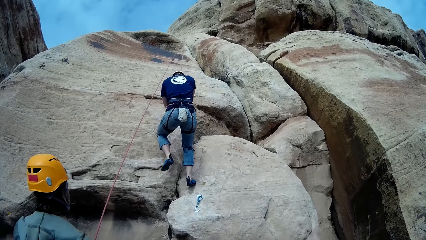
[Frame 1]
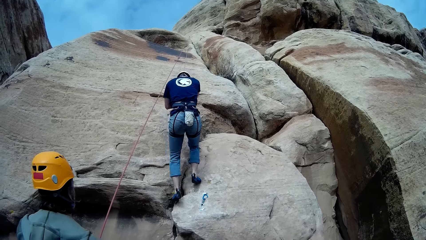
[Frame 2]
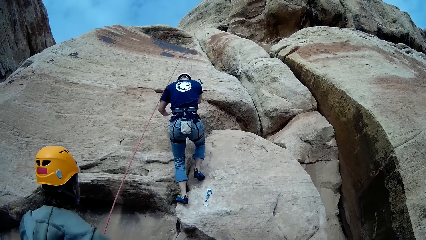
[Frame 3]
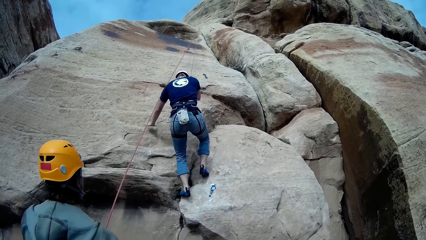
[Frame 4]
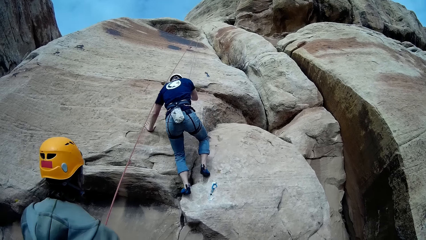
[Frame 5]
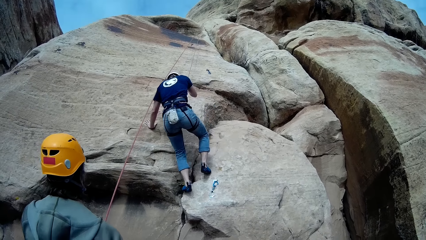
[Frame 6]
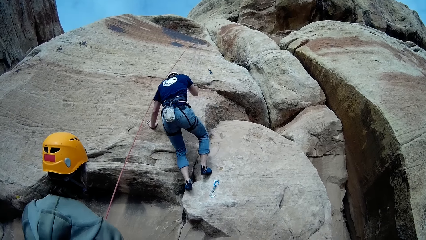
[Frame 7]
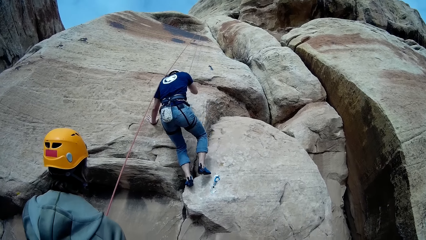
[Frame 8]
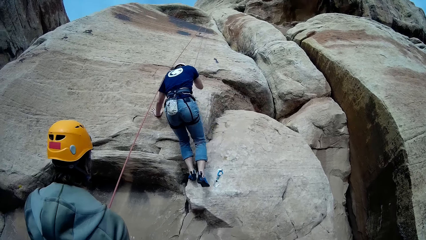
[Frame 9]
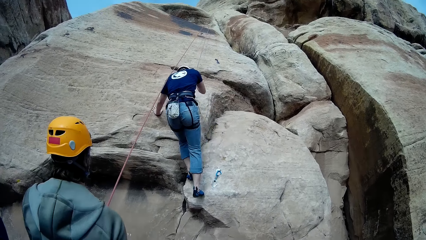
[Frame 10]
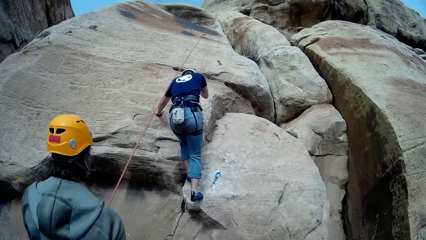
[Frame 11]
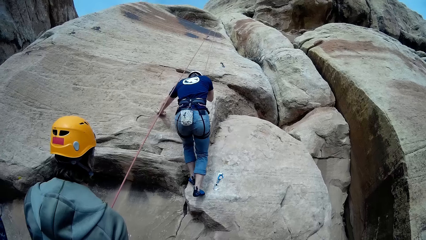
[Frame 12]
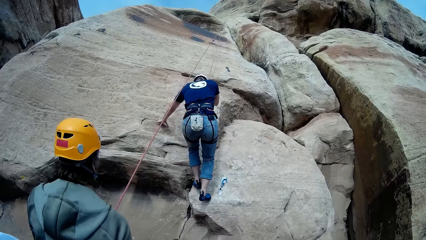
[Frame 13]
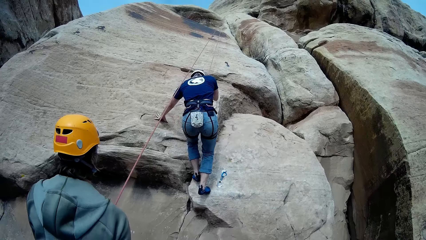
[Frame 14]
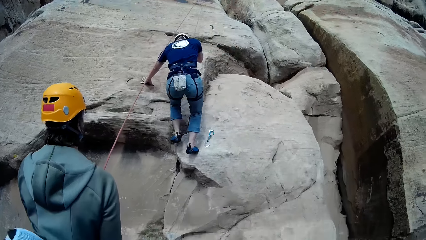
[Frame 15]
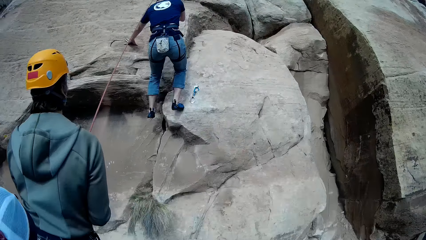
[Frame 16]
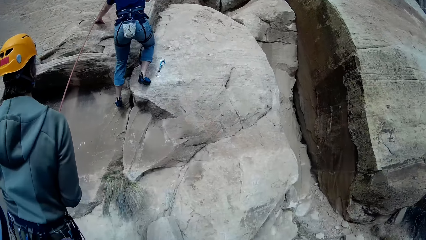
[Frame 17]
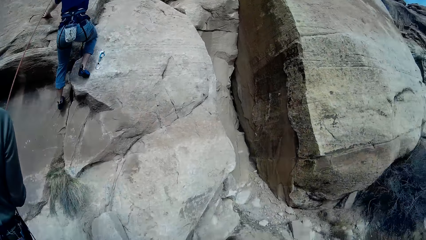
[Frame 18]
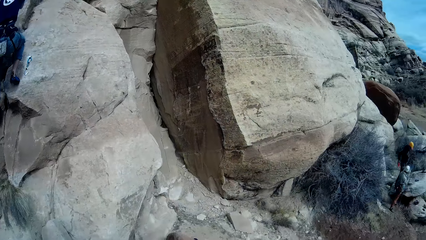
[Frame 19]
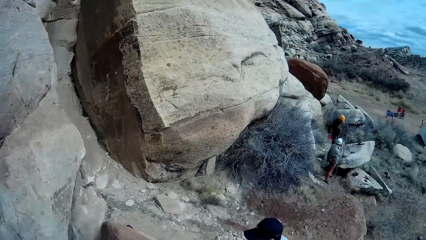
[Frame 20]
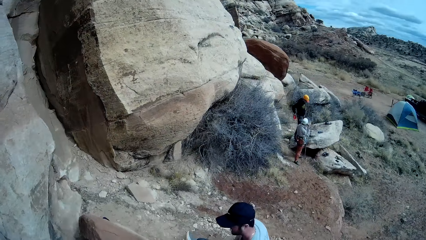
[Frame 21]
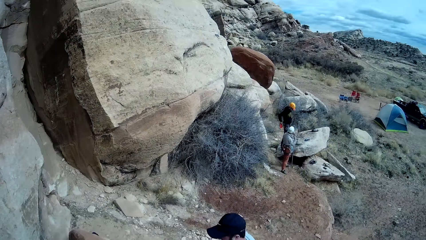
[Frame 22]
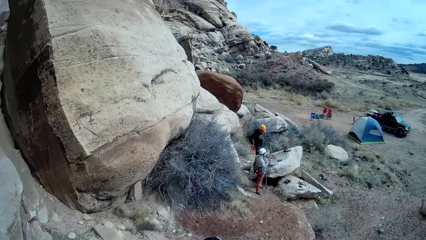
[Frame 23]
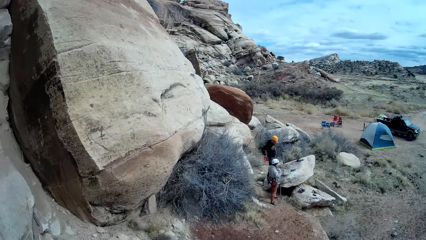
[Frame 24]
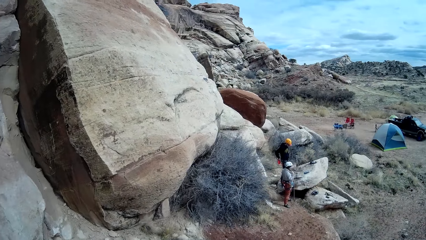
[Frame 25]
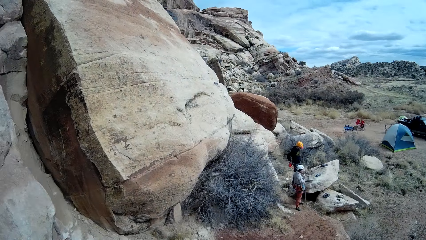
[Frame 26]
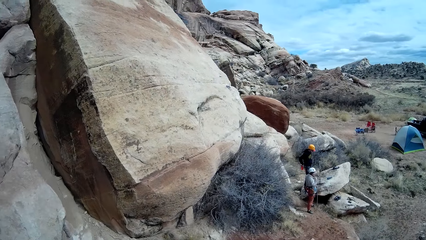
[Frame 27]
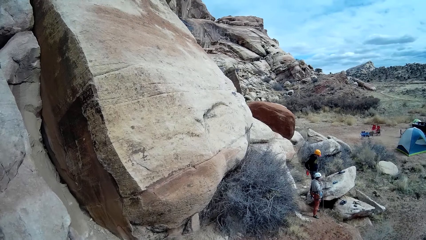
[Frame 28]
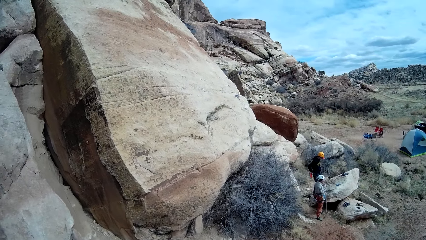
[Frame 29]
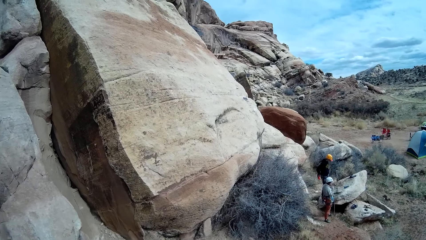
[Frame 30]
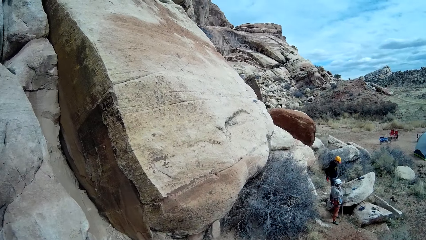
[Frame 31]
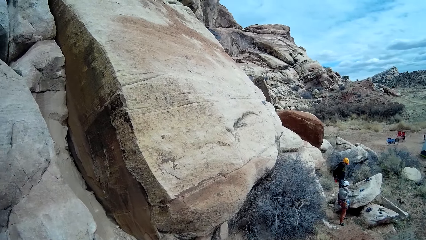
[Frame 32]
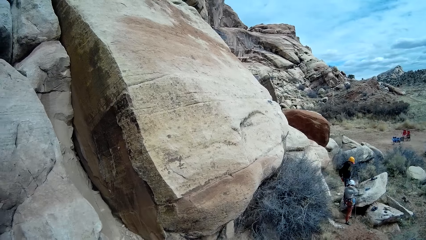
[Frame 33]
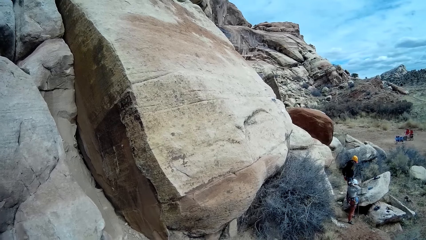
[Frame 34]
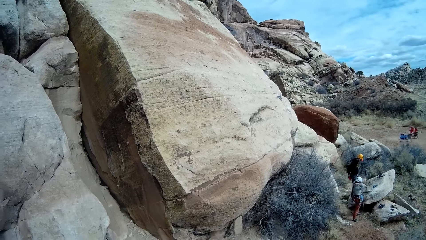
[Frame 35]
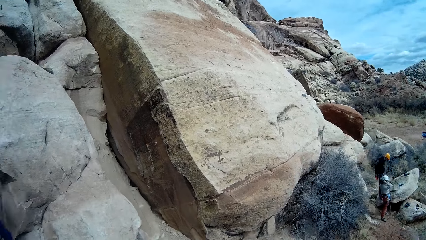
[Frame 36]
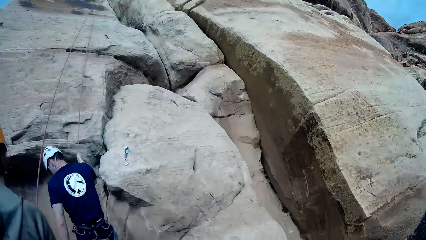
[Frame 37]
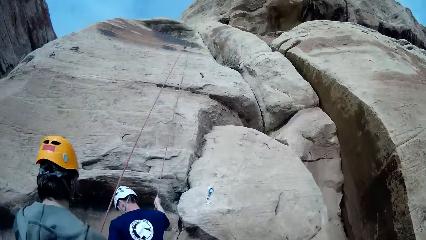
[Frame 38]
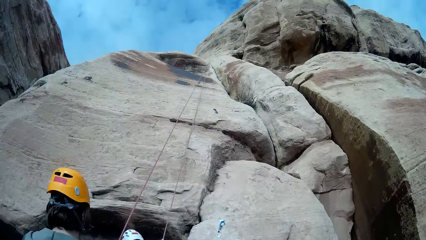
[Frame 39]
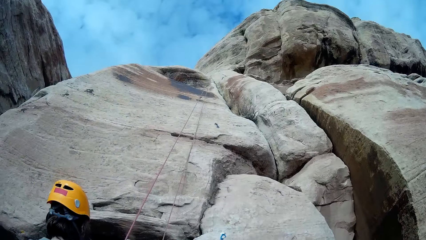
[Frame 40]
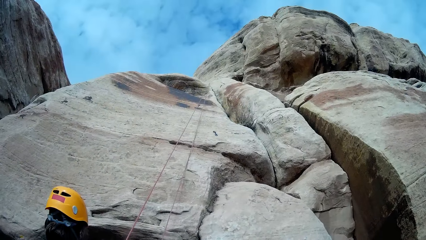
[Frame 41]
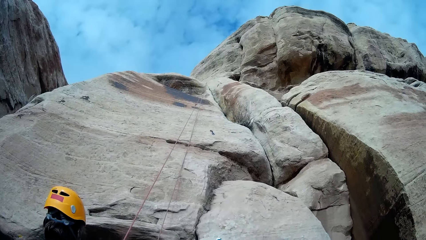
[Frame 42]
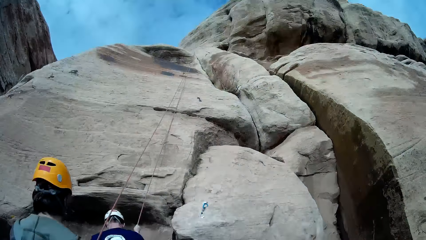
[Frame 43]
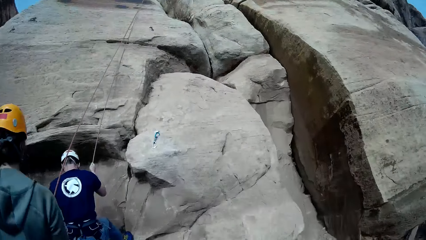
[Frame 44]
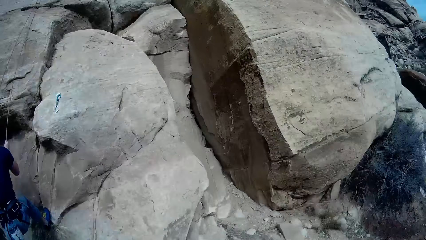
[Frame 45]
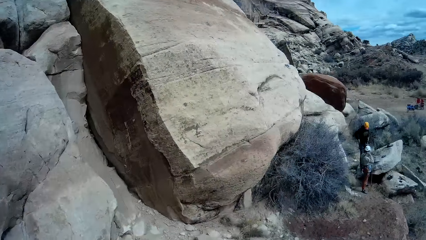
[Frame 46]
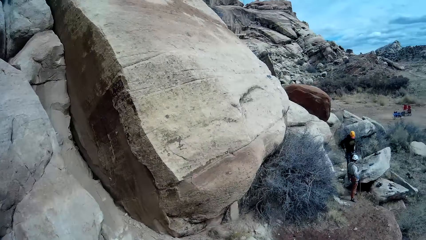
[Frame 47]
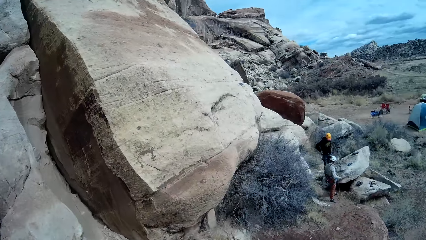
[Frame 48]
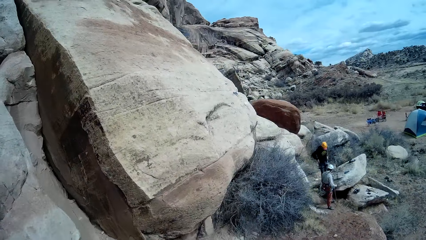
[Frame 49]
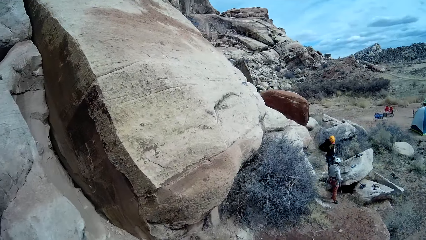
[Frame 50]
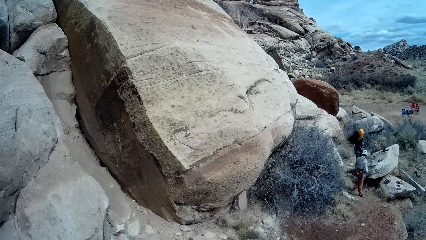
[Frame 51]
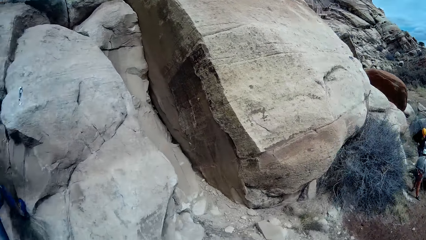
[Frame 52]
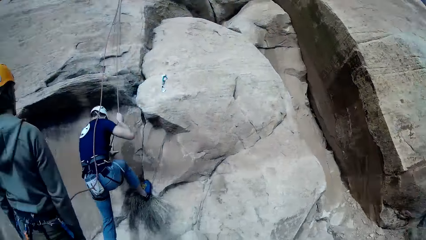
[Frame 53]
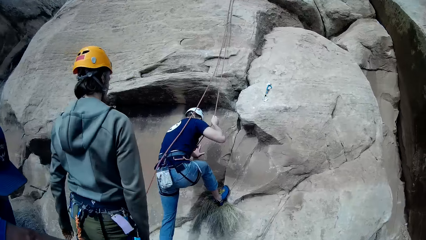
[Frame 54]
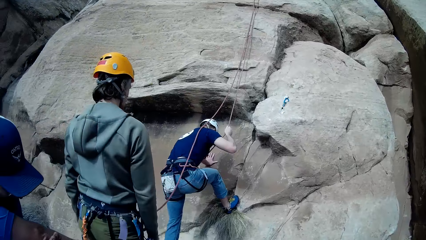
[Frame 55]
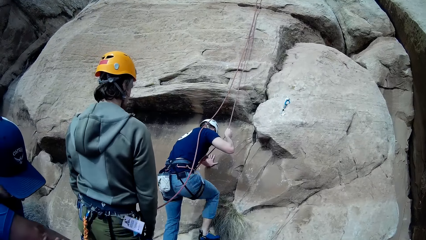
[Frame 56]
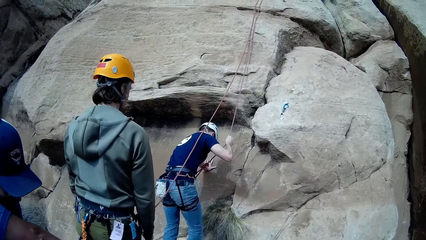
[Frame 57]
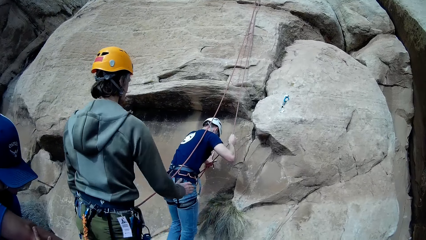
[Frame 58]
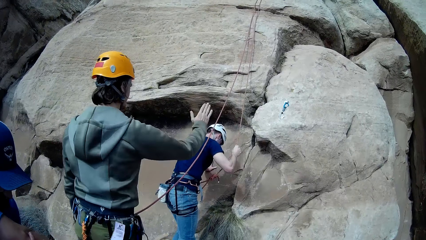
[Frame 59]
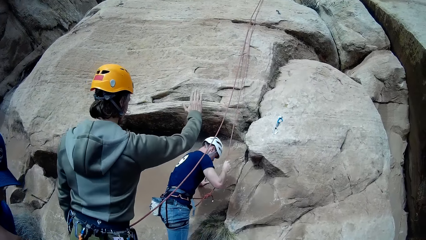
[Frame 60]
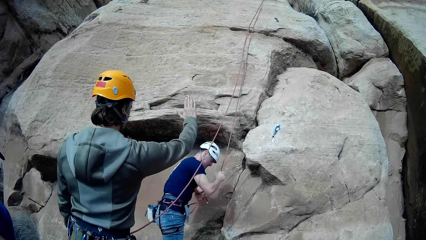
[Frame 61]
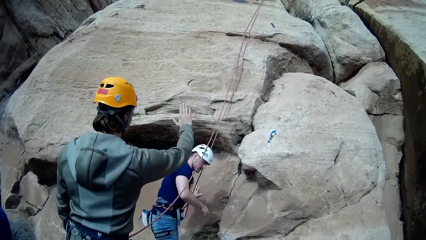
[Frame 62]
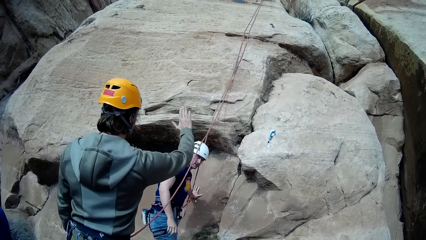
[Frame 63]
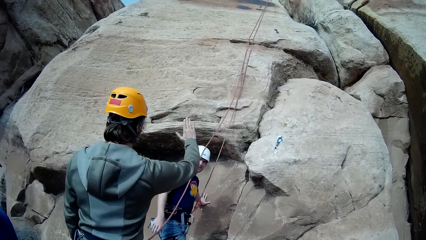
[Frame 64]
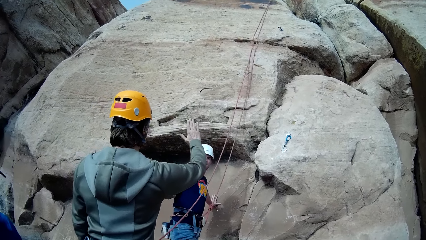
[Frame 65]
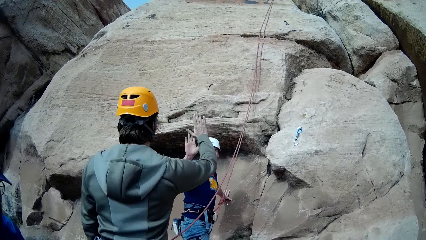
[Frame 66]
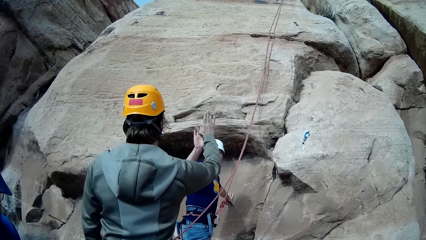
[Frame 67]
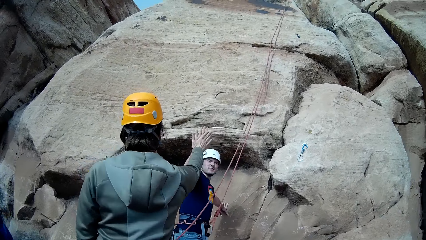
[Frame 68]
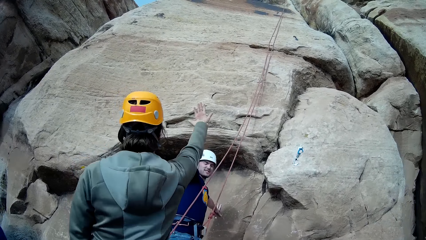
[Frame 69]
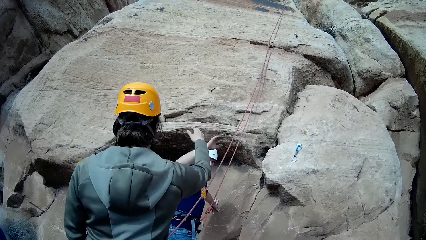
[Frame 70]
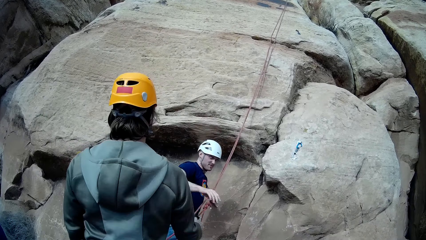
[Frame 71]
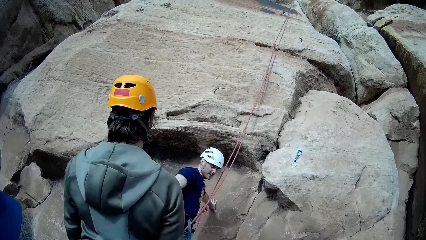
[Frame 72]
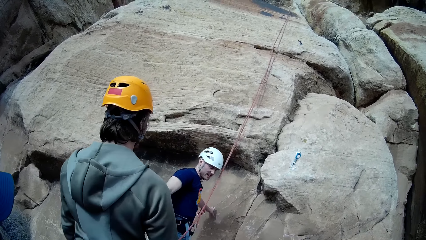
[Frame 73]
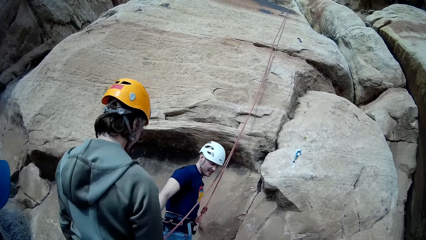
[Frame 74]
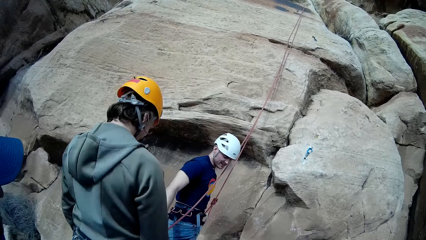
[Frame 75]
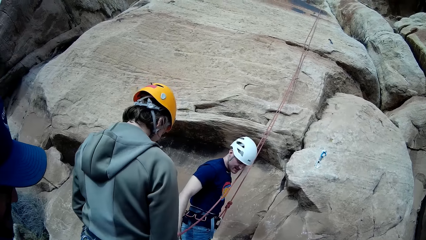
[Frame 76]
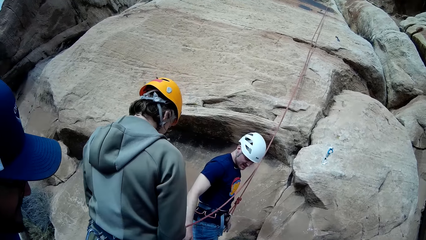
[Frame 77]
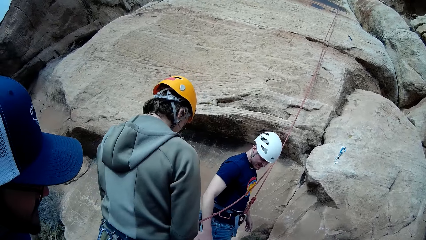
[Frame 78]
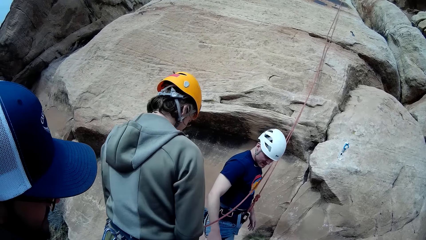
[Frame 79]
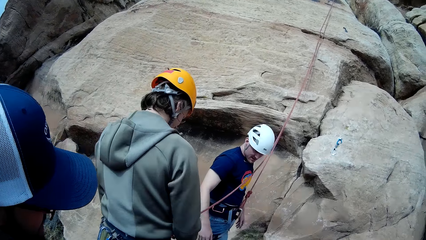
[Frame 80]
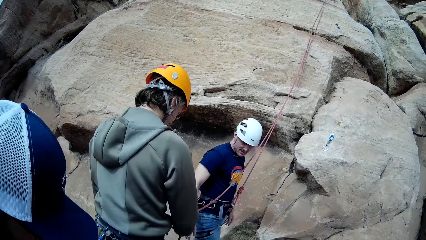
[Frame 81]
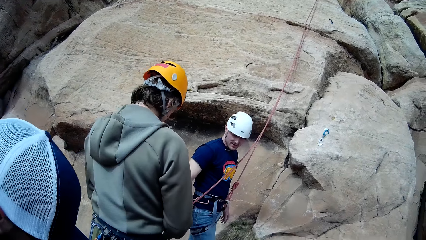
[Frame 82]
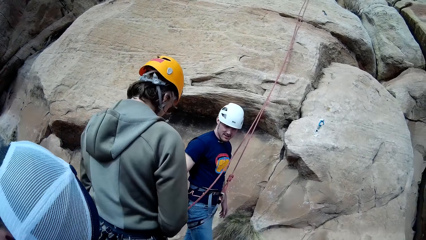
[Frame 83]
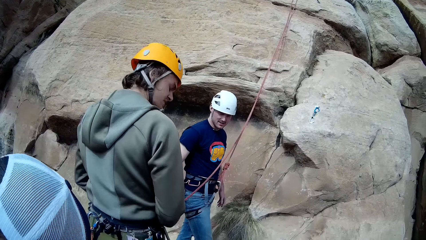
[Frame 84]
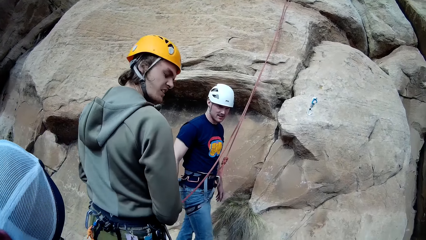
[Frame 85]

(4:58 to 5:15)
A man touches the rock. Another man touches his neck. A third man lifts a hand. The third man pats the hand of the first man. The first man removes his hand from the rock and unhooks the rope from his climbing gear with both hands.
